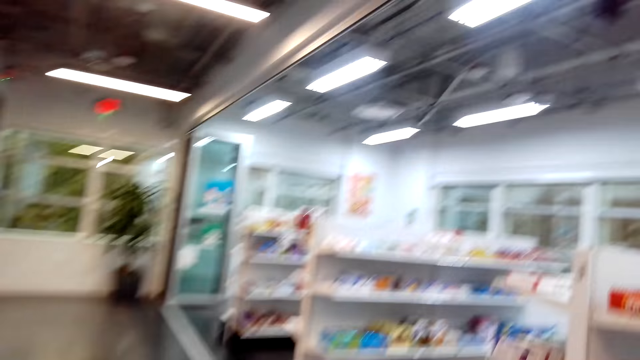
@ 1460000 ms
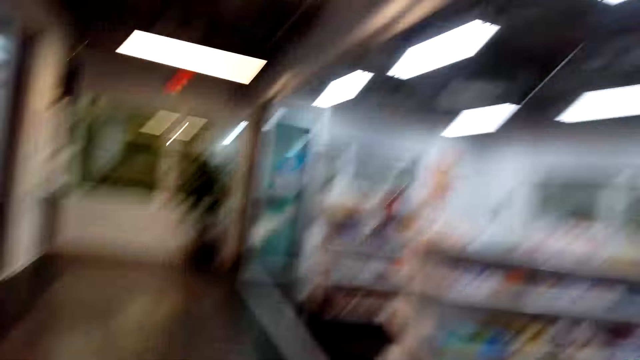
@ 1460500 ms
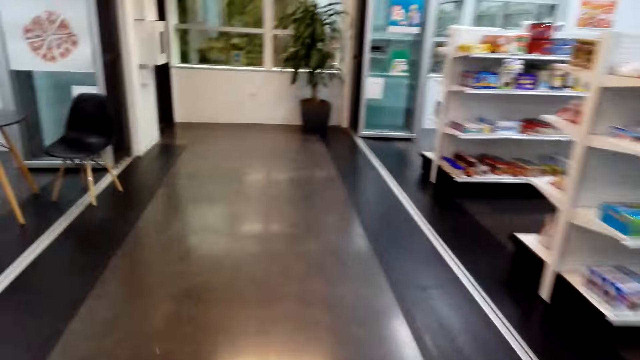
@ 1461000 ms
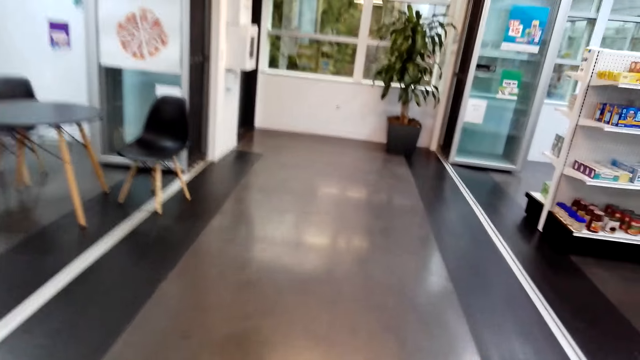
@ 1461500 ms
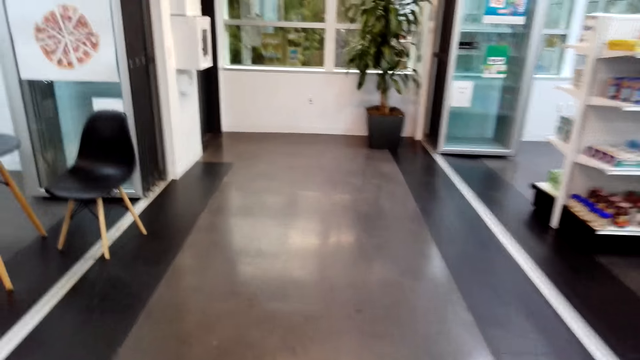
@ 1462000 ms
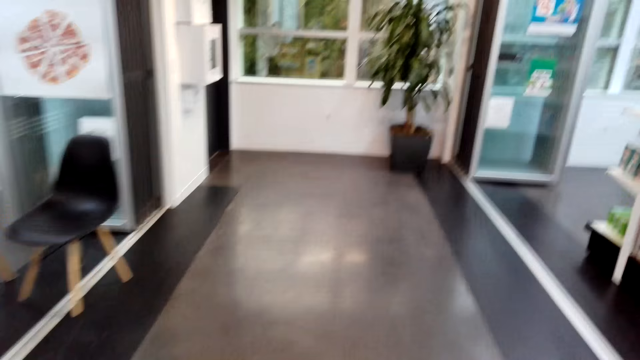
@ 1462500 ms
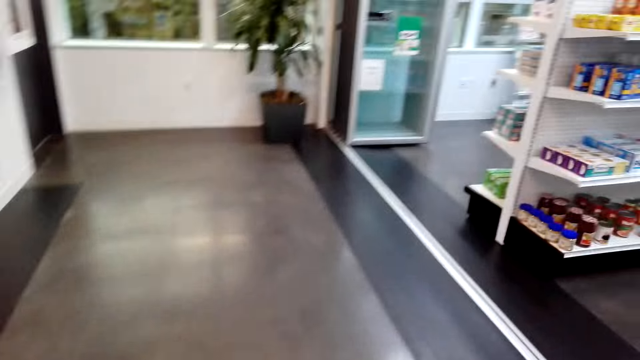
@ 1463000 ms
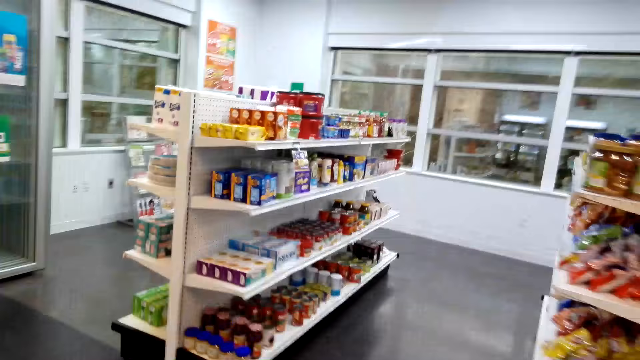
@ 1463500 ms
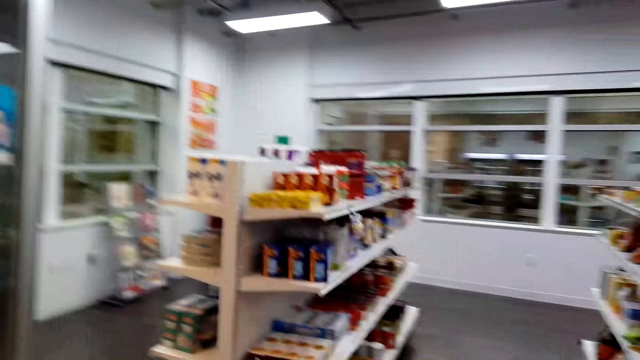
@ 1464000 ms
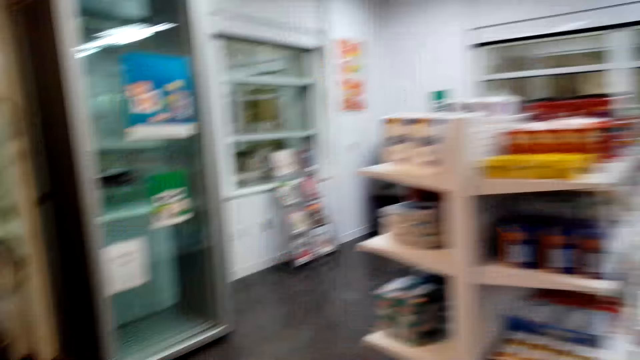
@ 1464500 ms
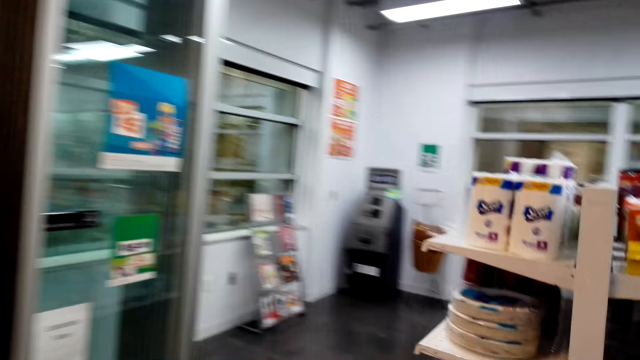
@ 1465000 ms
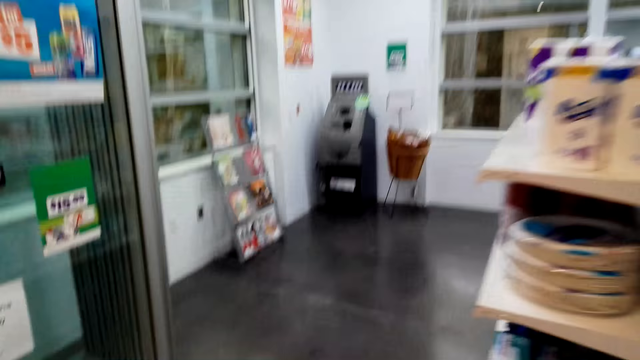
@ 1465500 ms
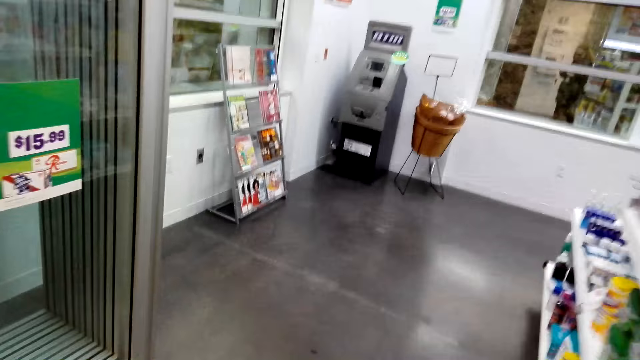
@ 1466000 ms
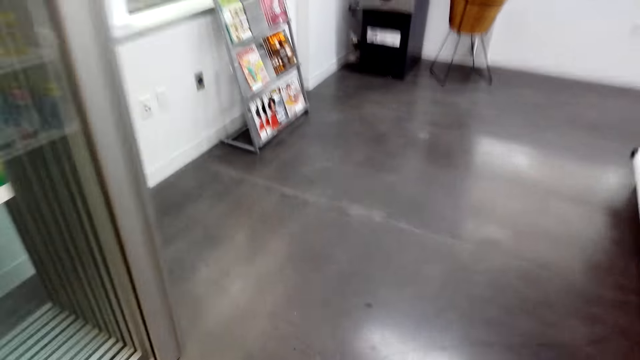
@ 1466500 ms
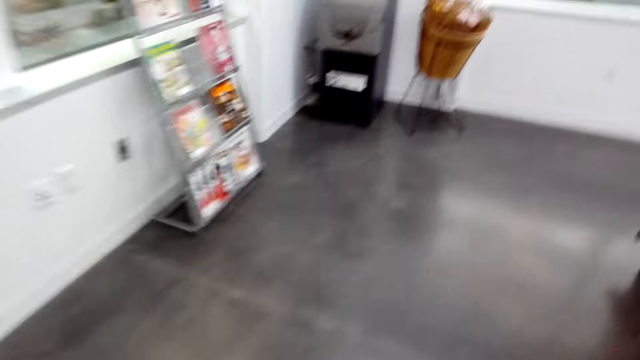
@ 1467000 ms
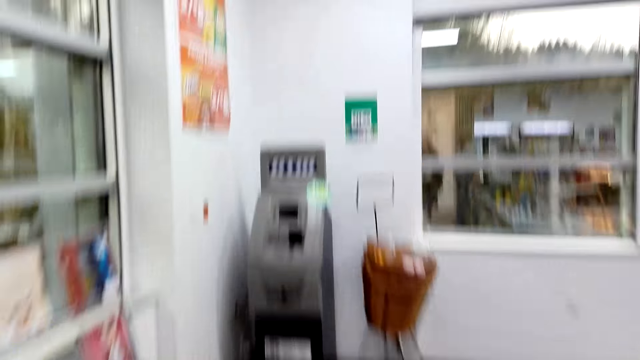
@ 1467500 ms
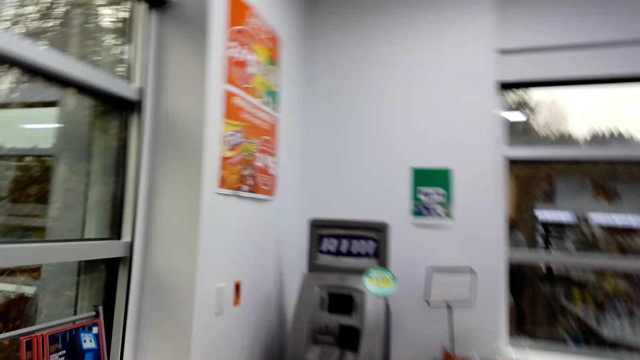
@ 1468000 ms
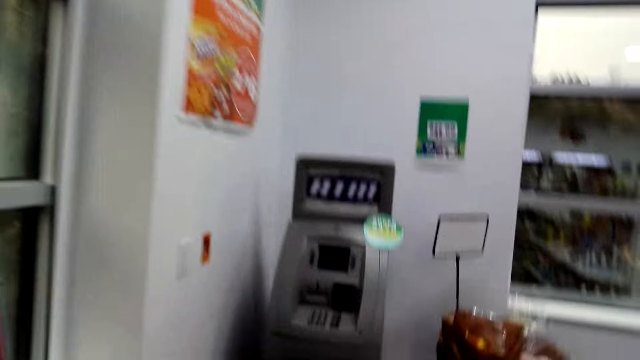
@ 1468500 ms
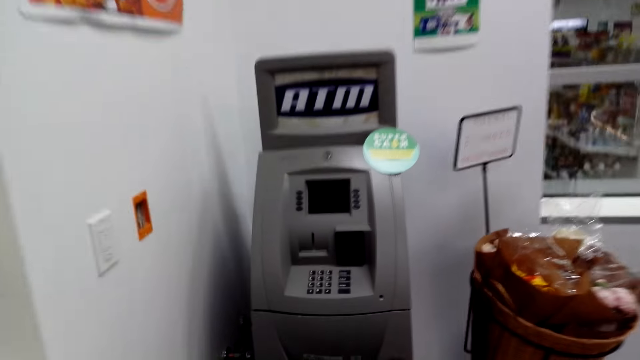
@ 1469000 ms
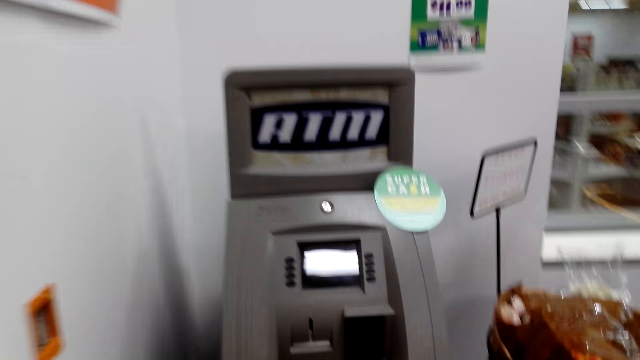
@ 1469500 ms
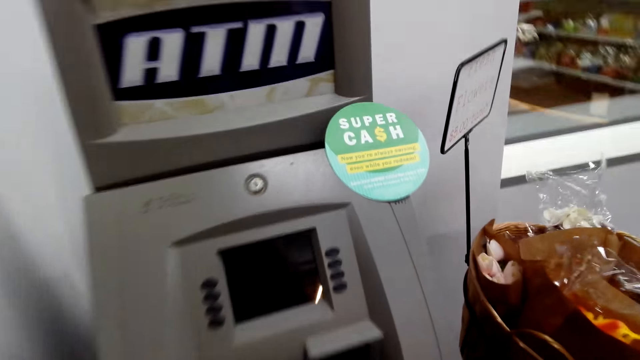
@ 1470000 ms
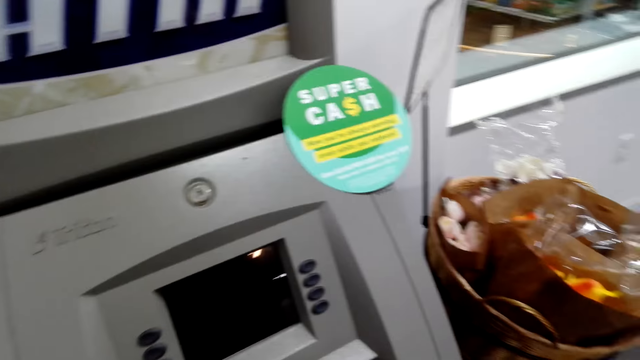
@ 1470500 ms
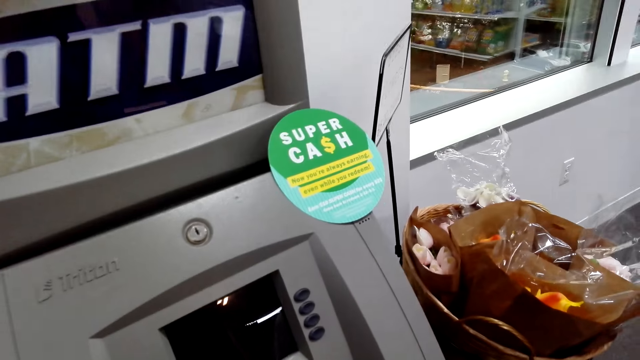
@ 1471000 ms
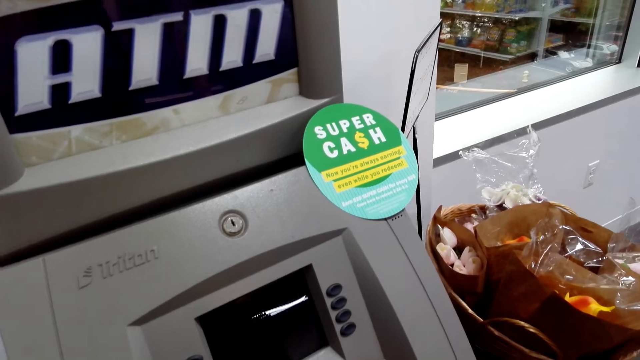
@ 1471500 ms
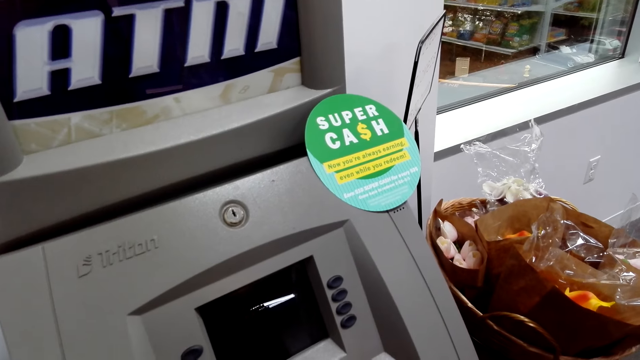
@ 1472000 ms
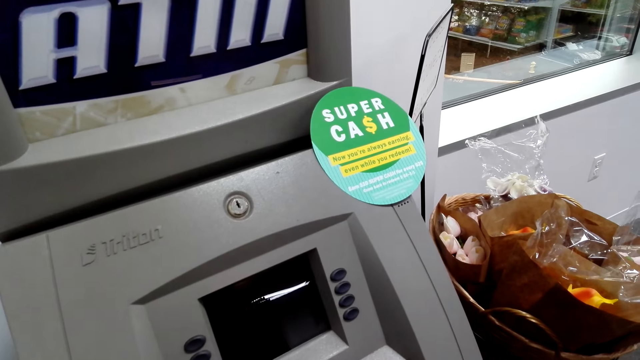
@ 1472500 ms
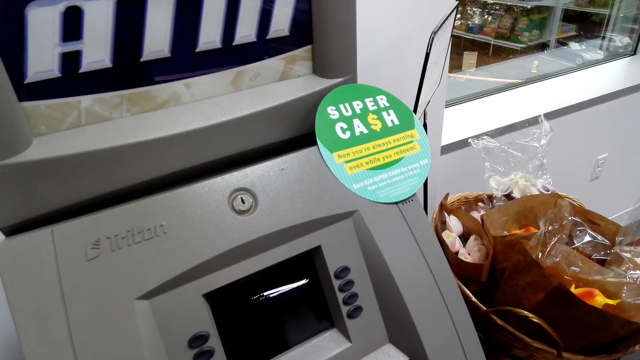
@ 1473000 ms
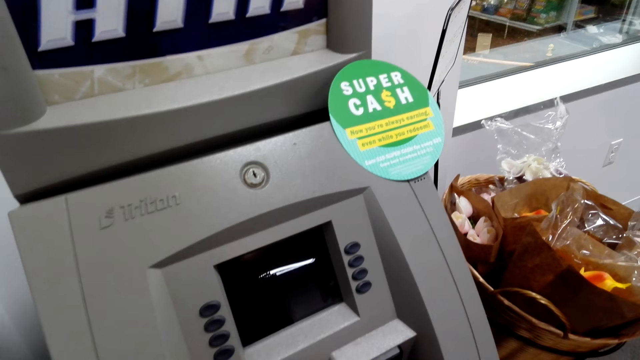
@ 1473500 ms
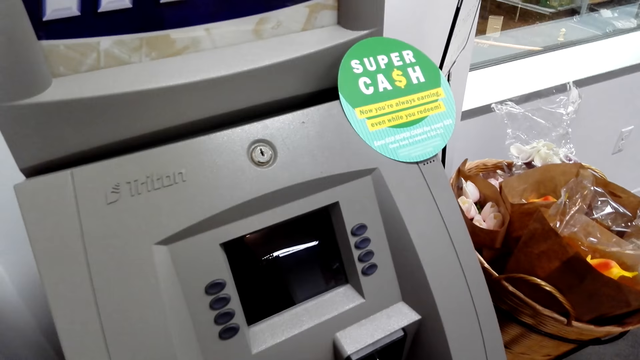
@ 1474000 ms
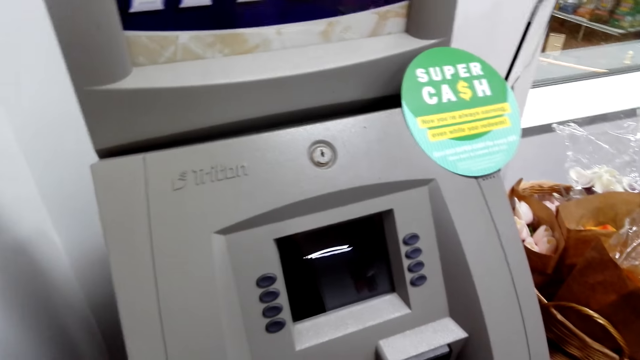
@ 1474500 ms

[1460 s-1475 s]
The camera wearer walks towards the ATM machine. They laugh. They walk to the ATM. They speak. They press the ATM machine.

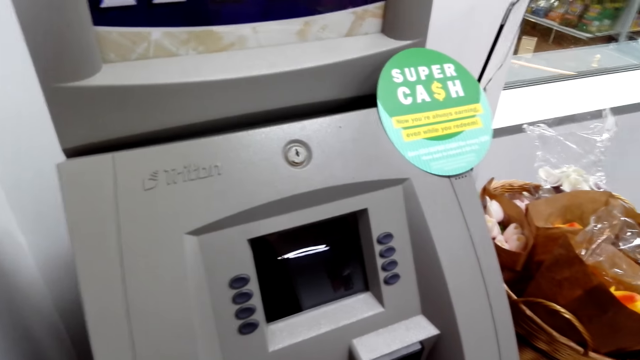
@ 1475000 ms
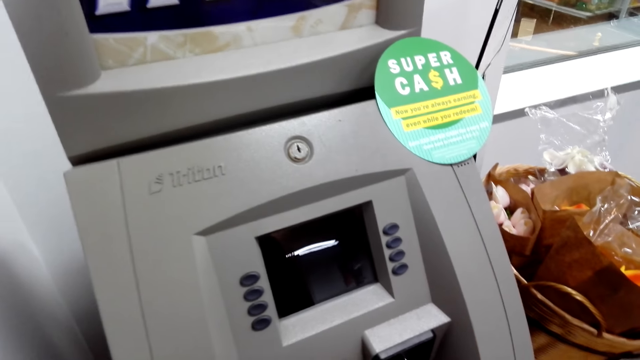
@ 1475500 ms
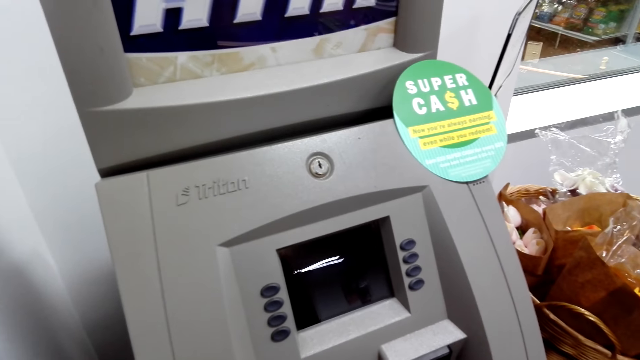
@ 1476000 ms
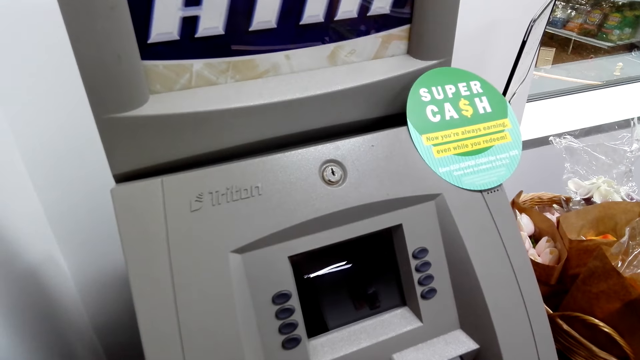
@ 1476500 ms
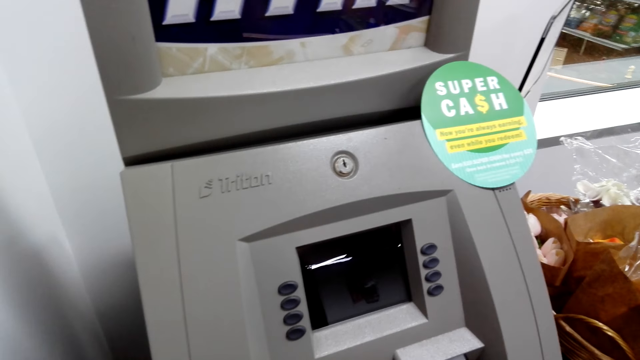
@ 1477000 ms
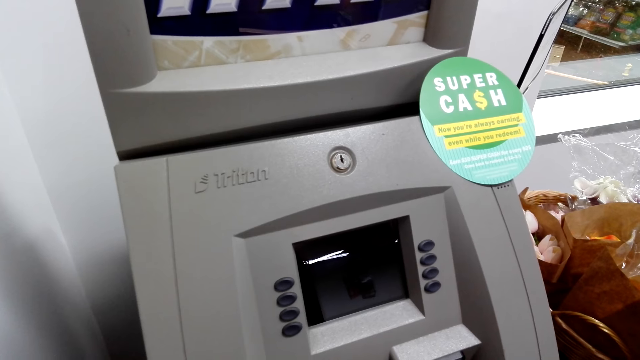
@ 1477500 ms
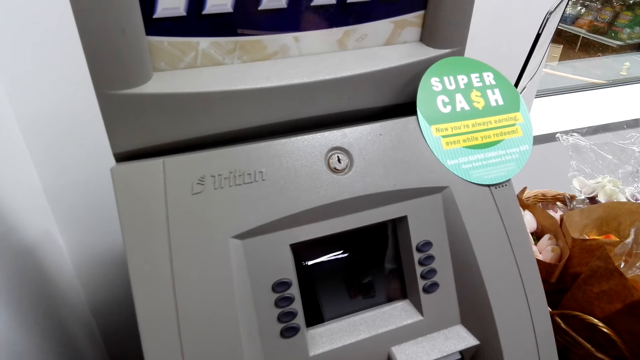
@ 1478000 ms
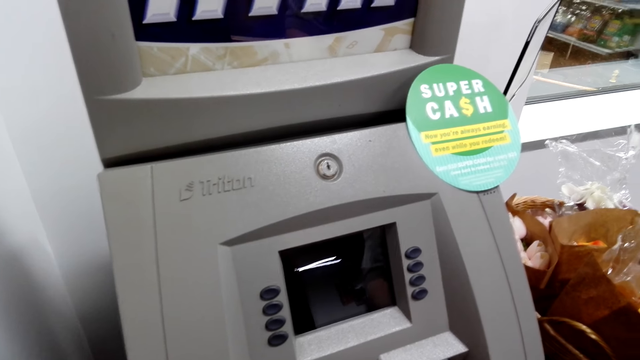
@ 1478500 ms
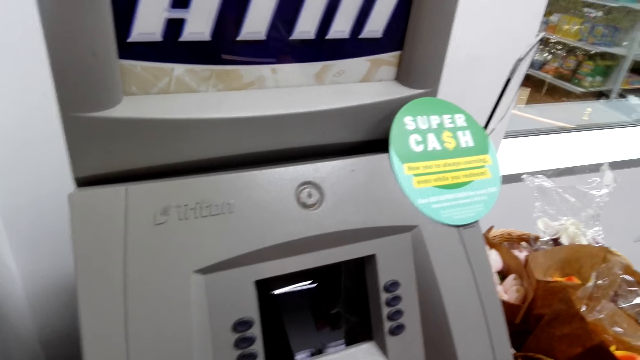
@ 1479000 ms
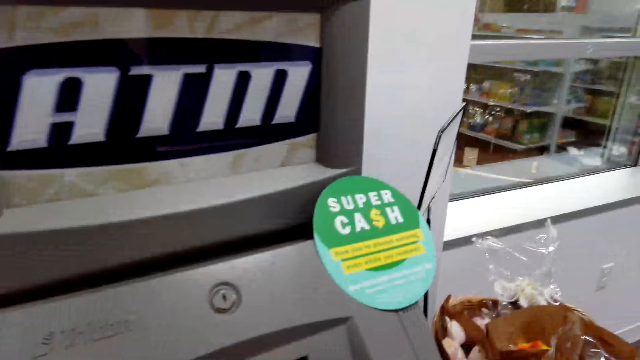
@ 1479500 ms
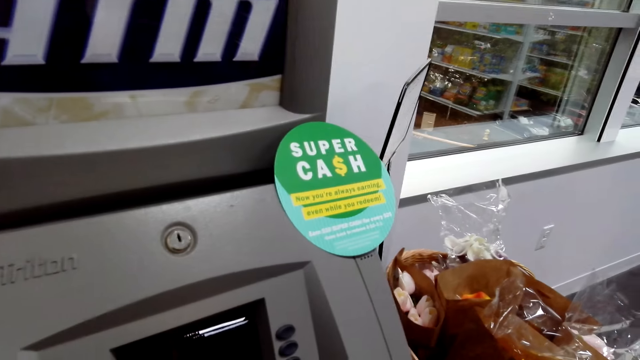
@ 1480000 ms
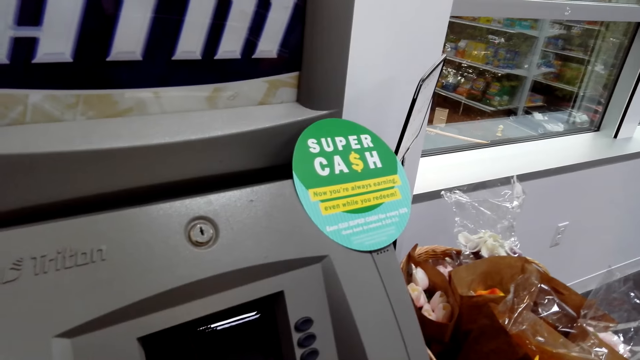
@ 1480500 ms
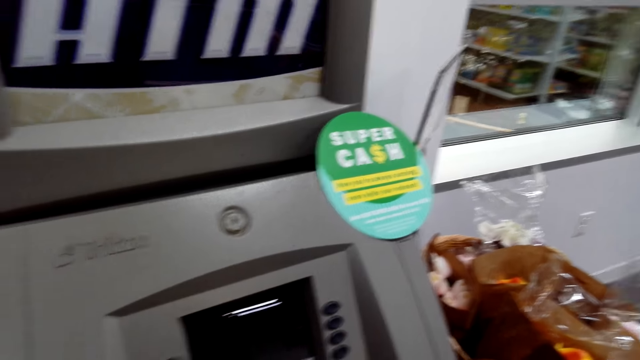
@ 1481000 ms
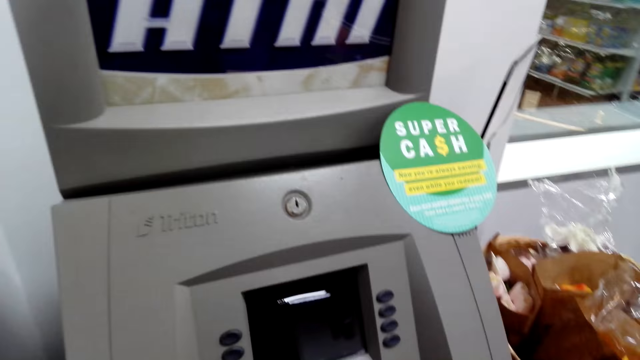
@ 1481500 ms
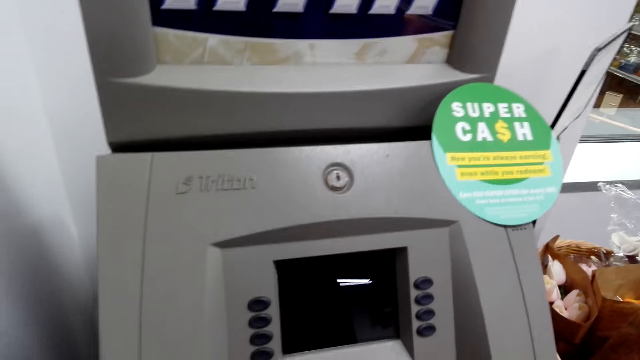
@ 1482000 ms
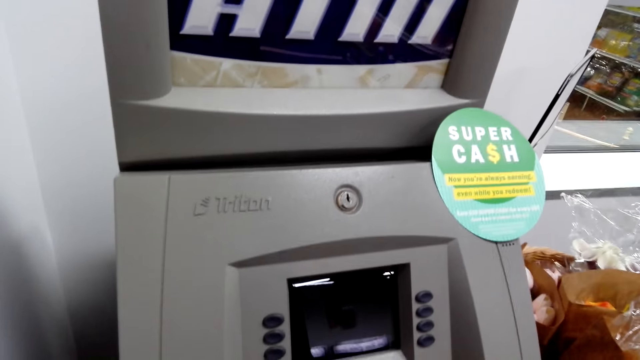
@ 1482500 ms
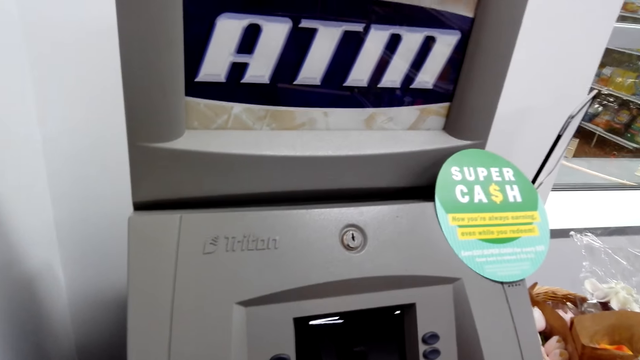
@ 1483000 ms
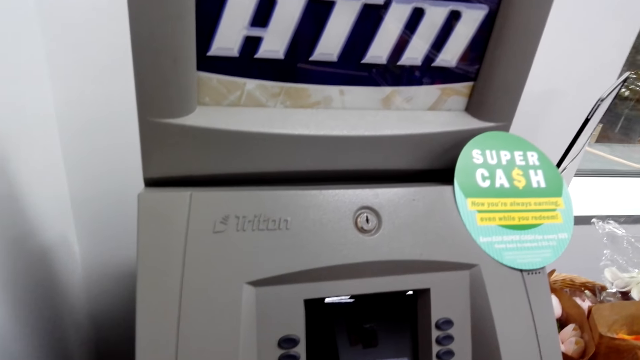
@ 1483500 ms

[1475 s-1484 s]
The camera wearer taps the ATM. They speak to a man.
